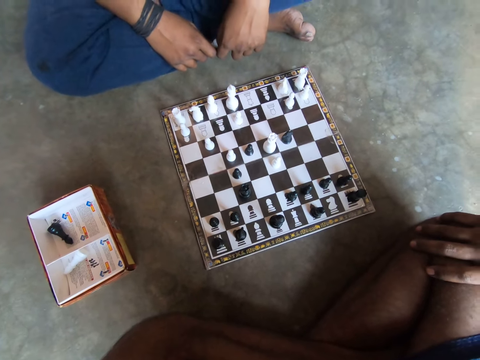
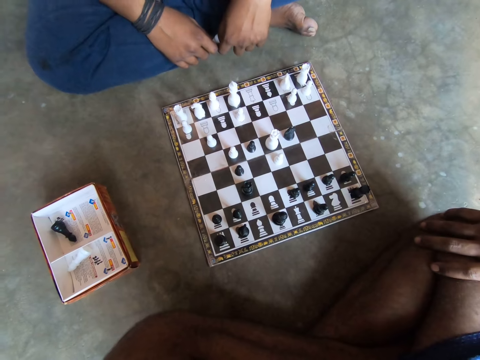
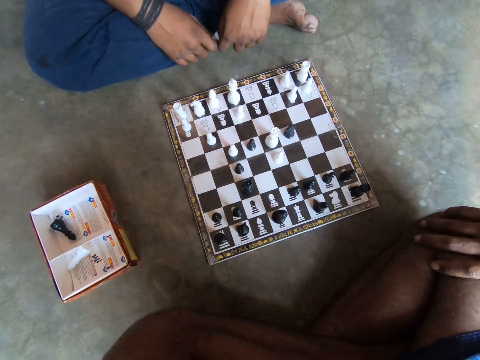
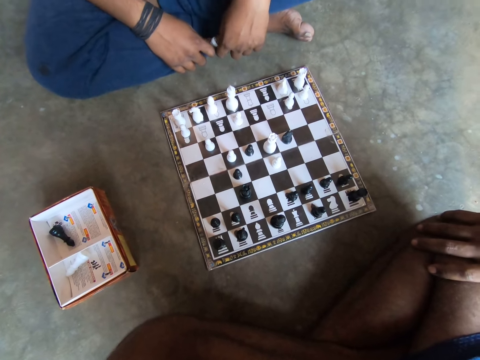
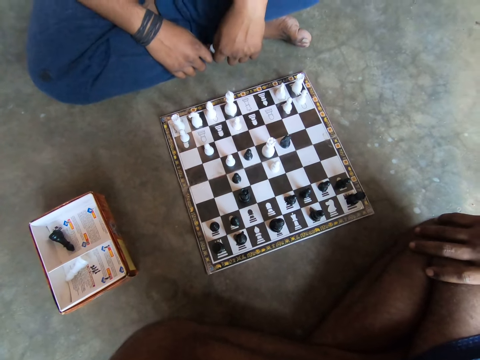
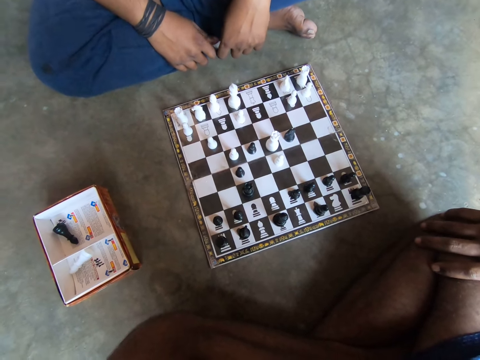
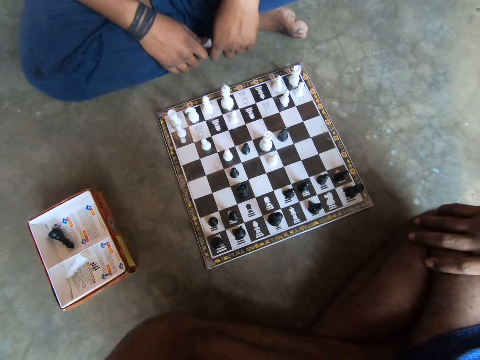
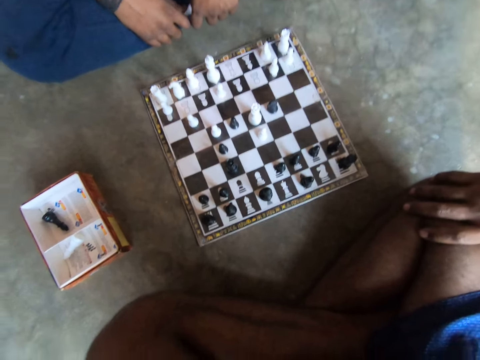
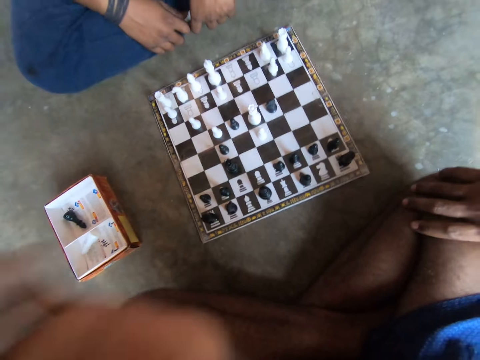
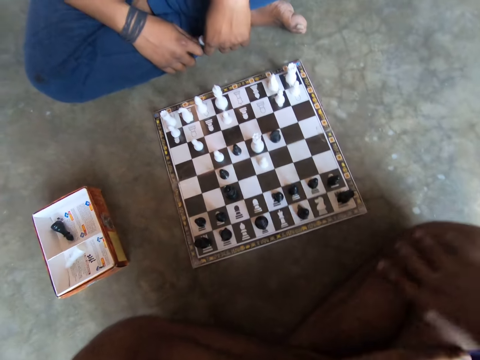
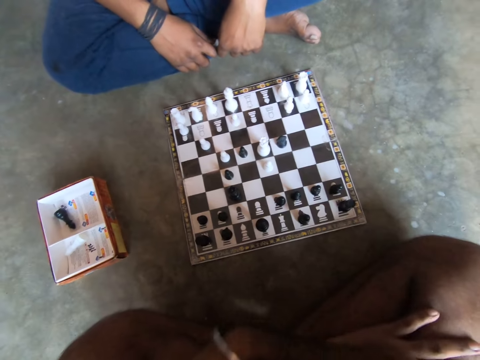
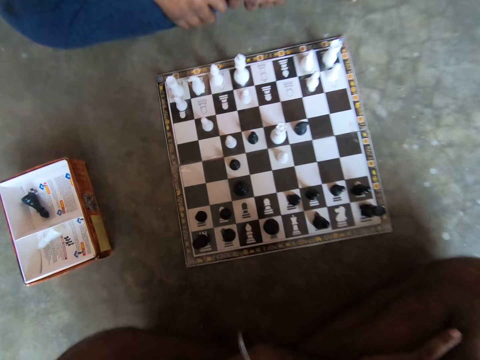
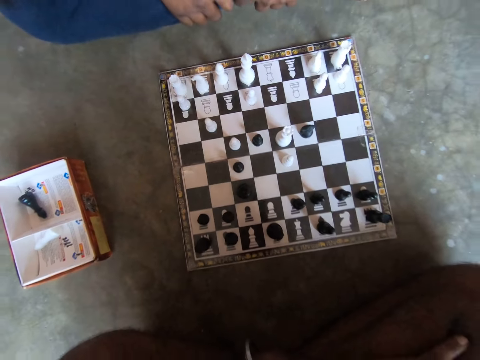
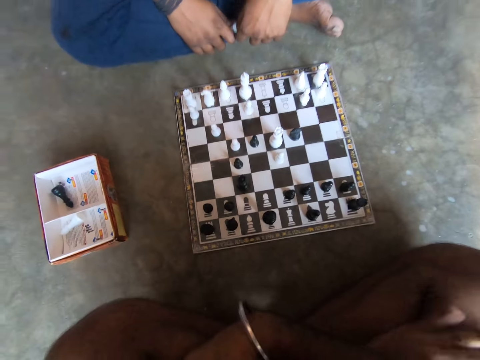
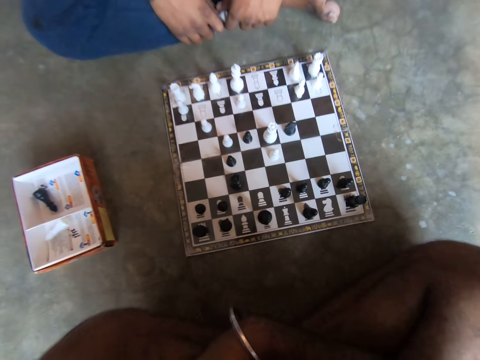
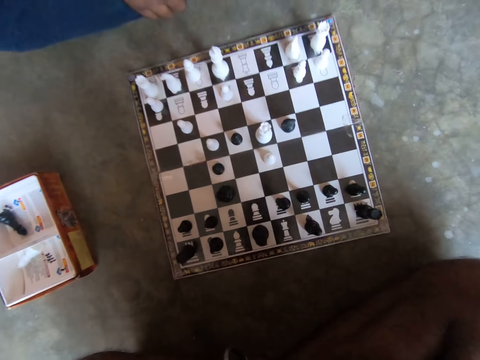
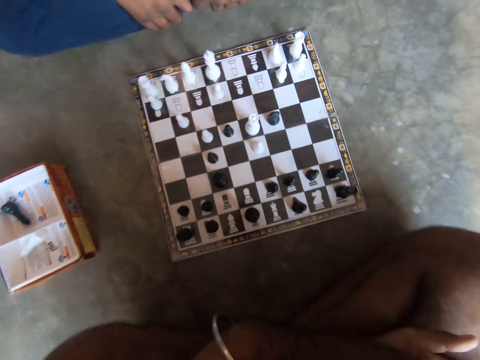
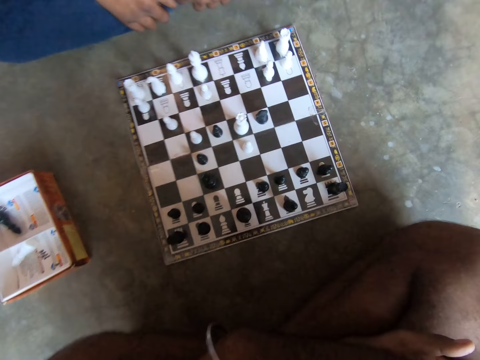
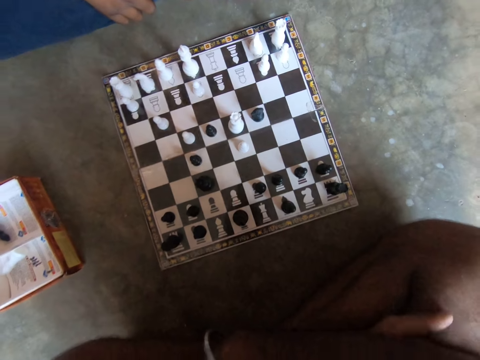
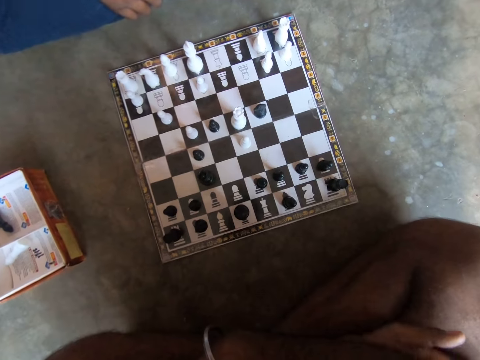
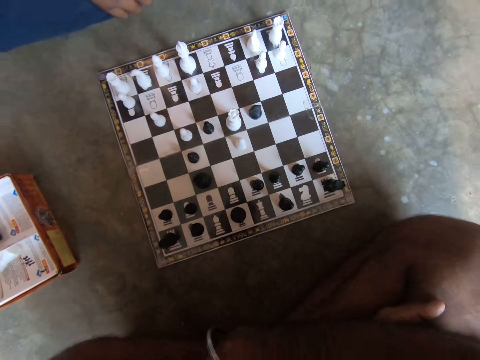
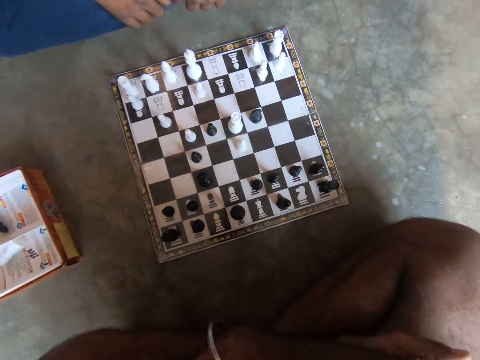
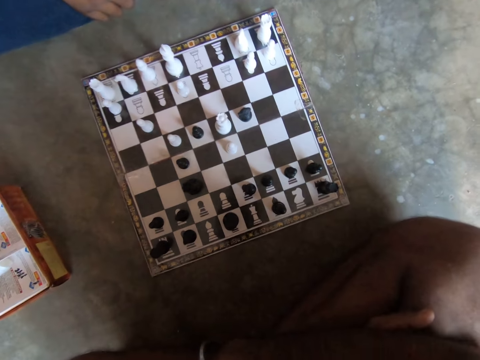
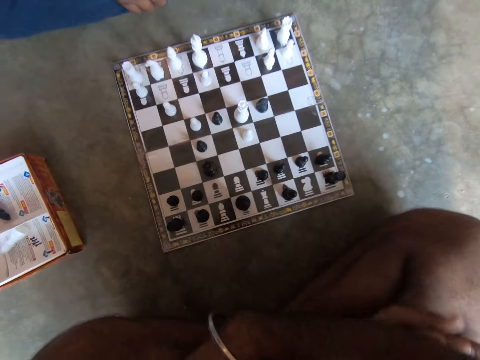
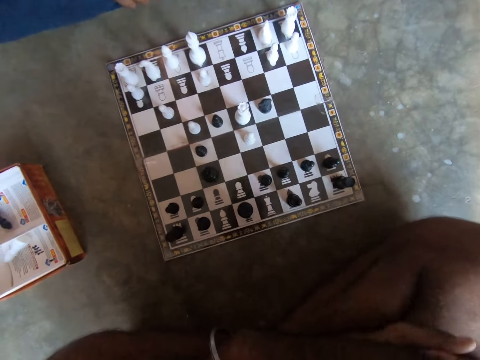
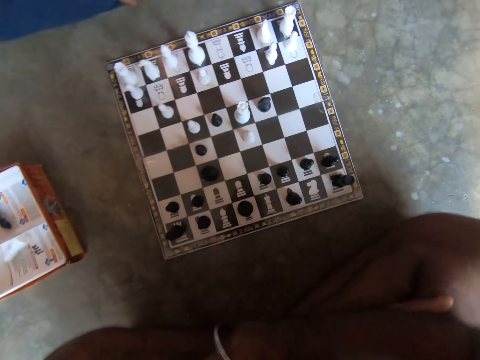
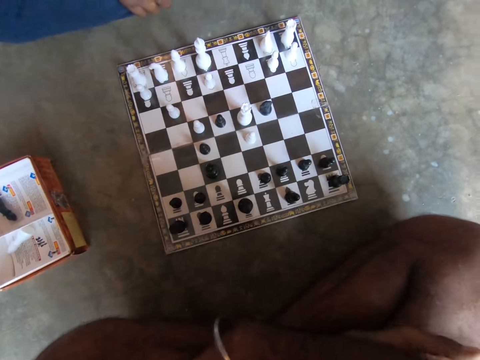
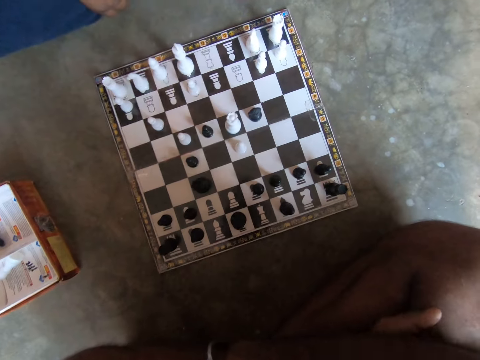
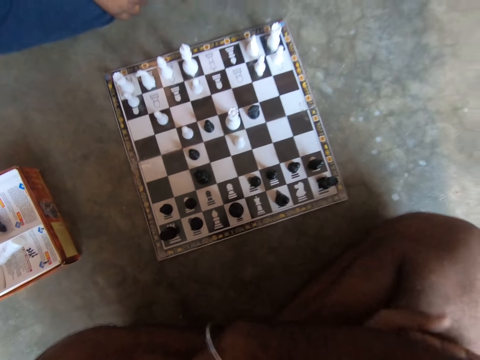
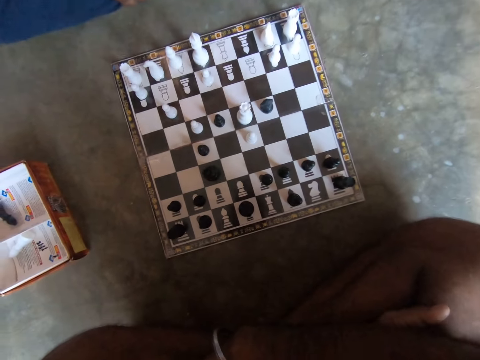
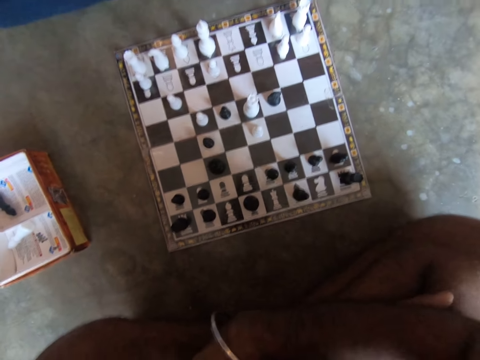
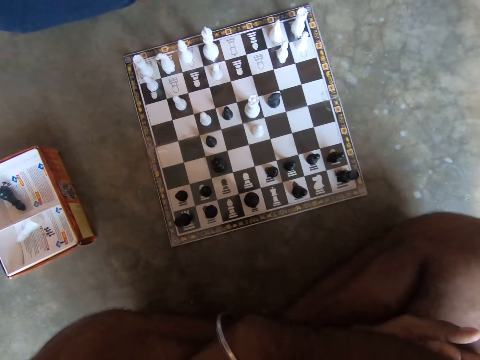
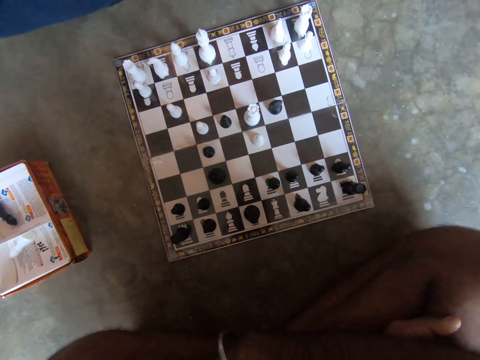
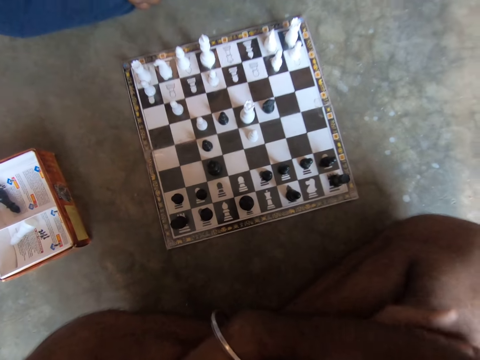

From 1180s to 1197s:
The camera wearer puts his hand on the other side. He folds both hands on his lap. He scratches his lap with his left hand. He claps his hand repeatedly on his knee.

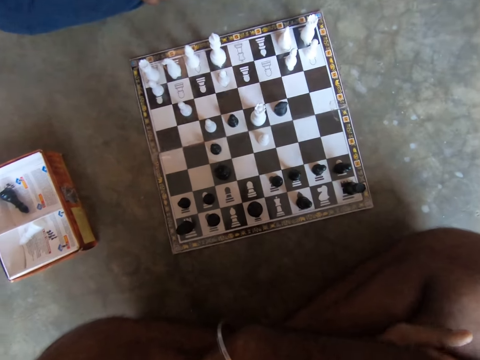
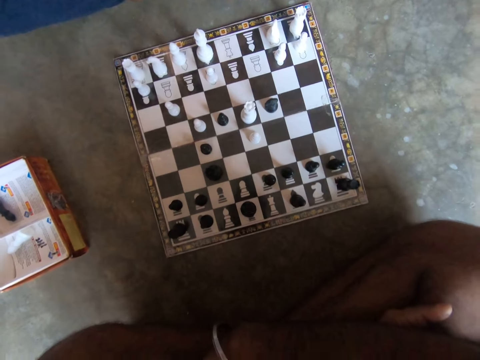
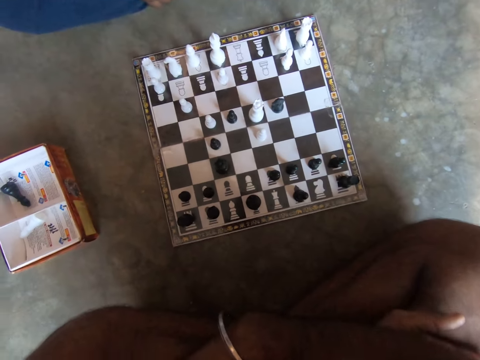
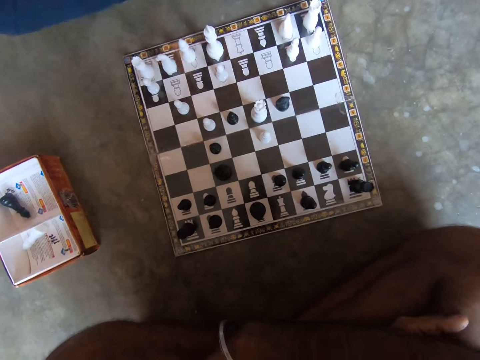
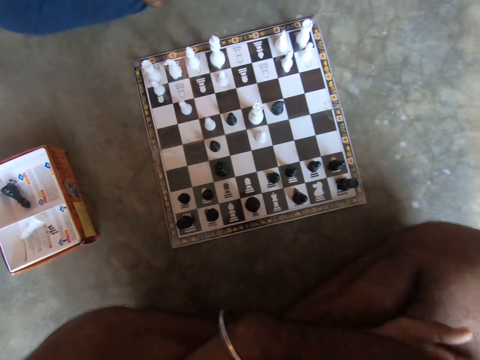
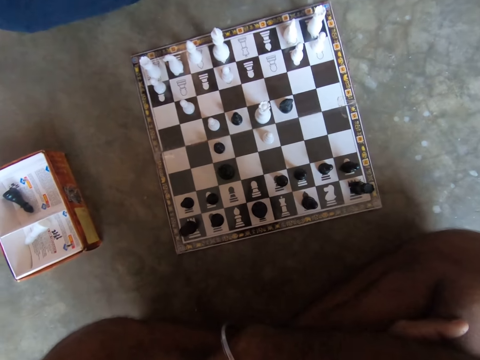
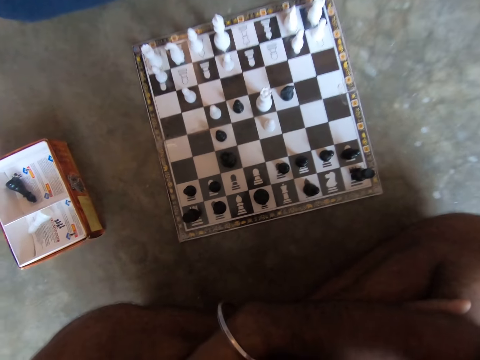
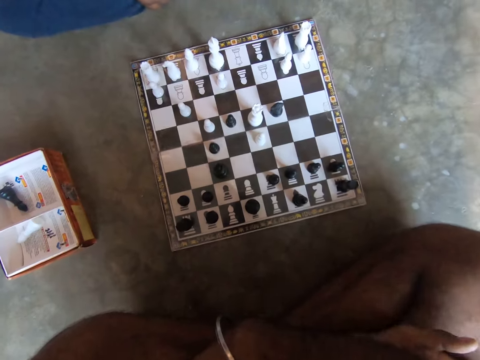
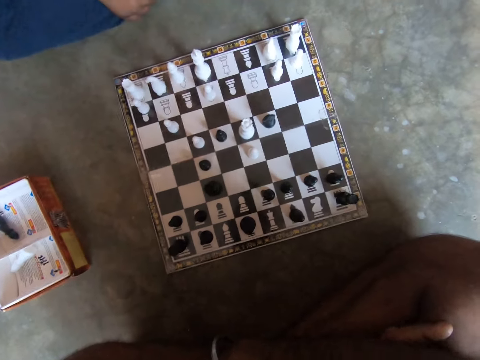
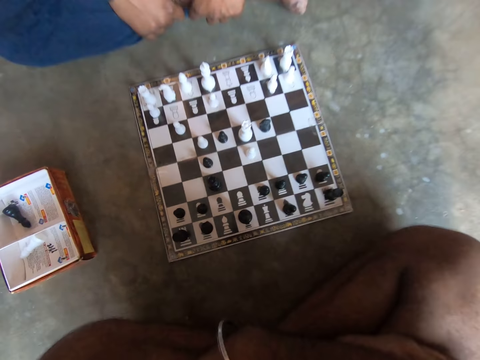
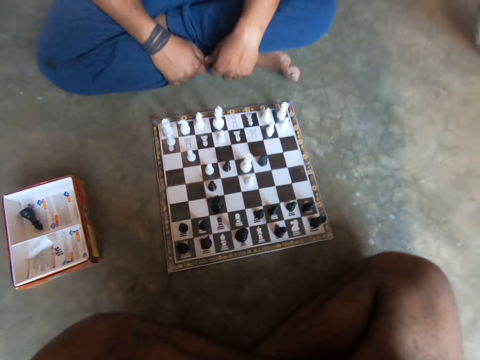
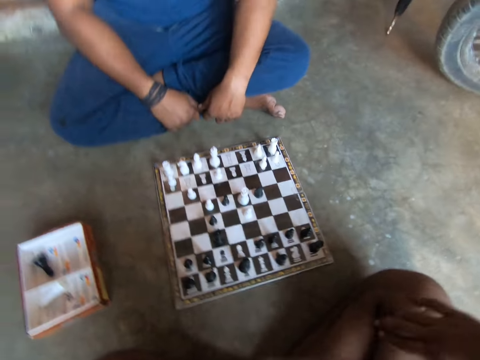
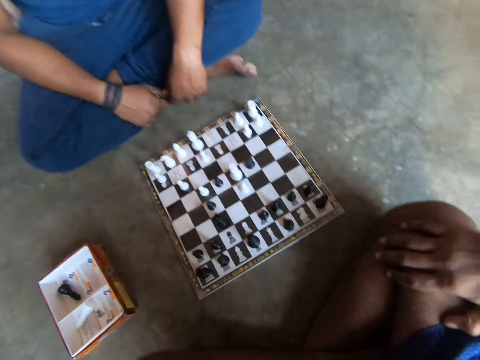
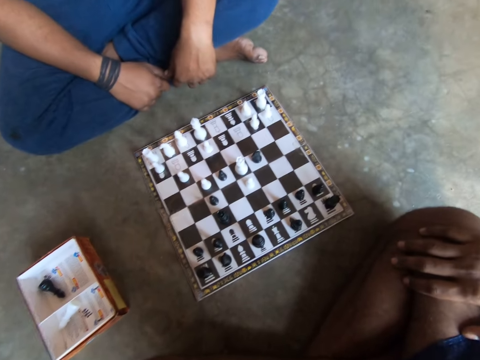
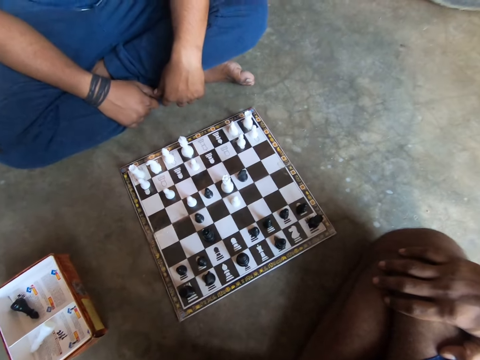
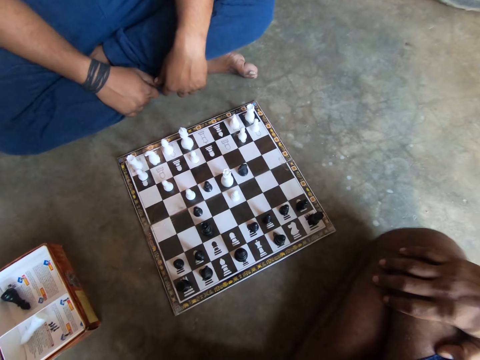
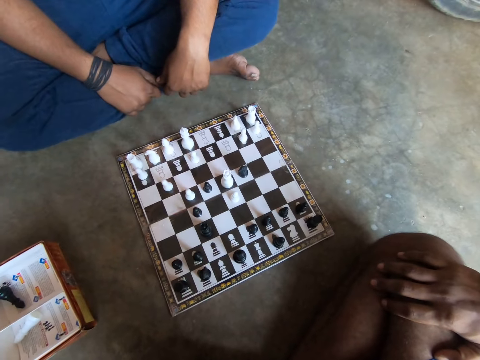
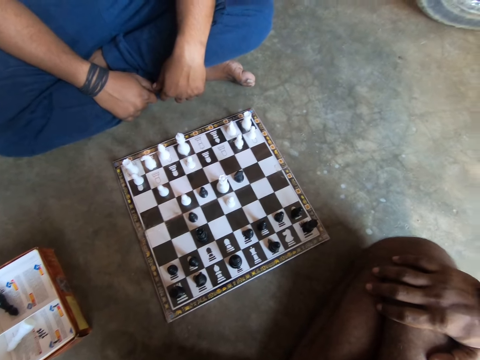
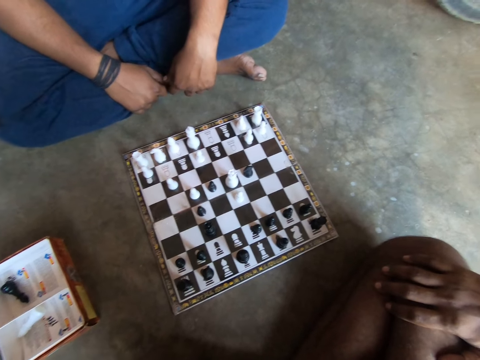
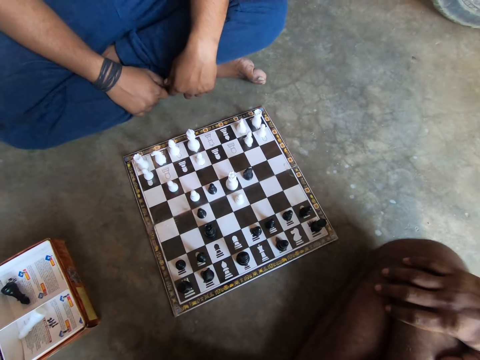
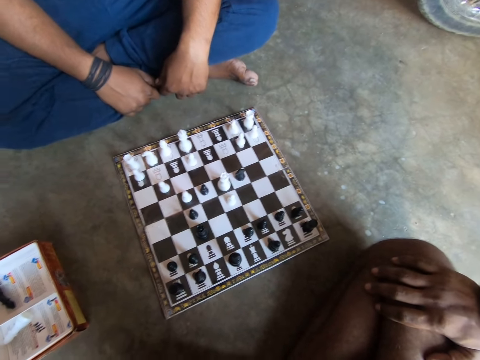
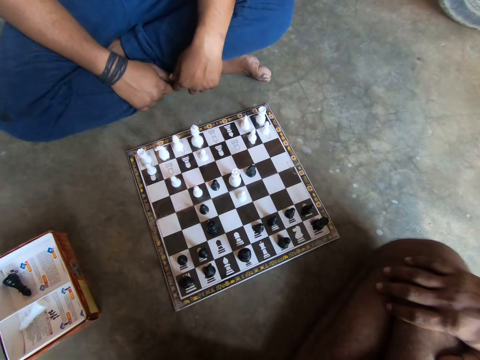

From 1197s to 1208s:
The camera wearer places his right hand on his lap.
